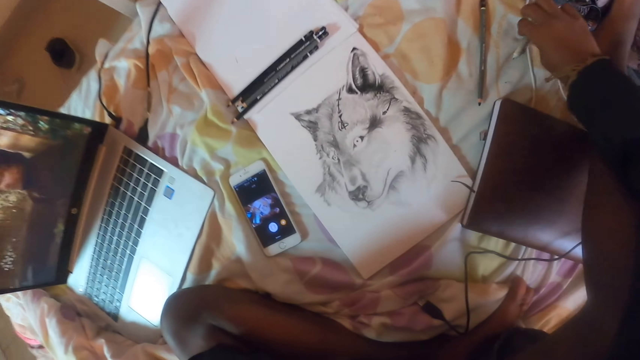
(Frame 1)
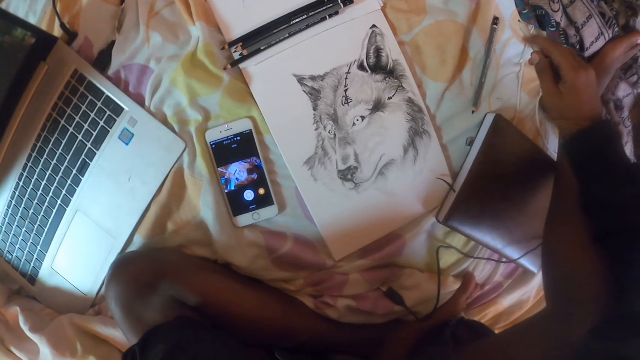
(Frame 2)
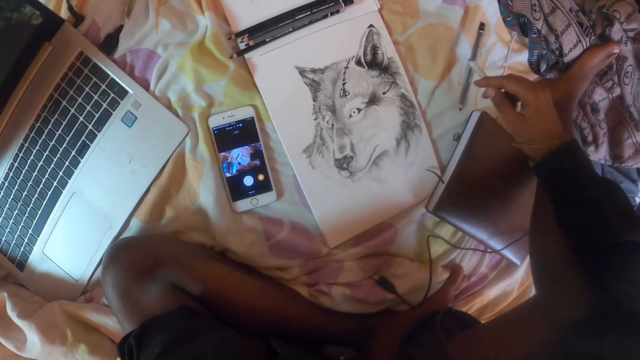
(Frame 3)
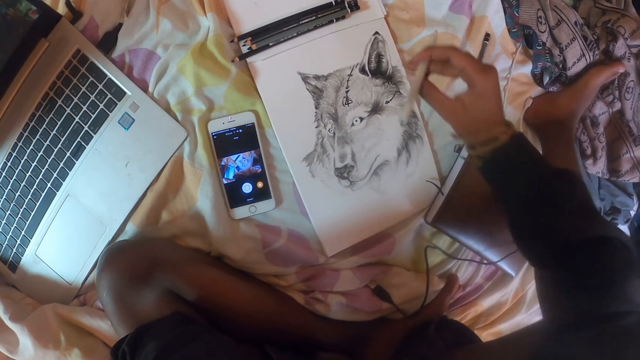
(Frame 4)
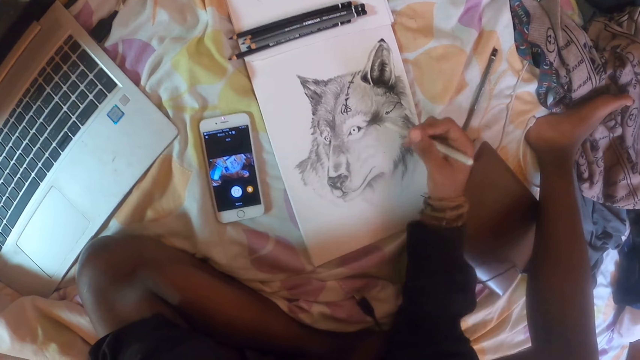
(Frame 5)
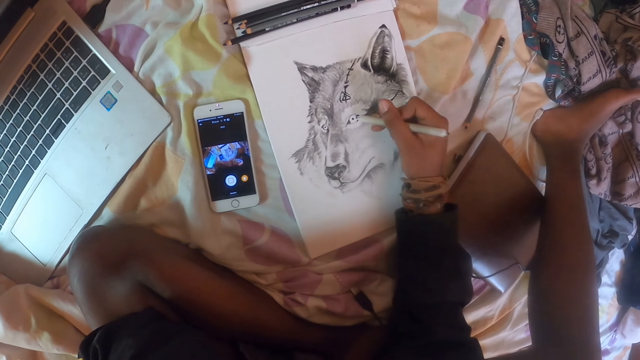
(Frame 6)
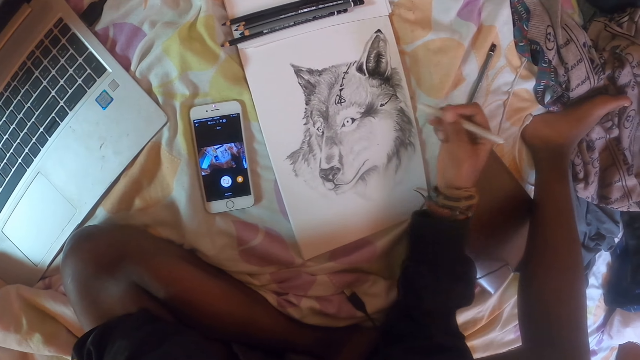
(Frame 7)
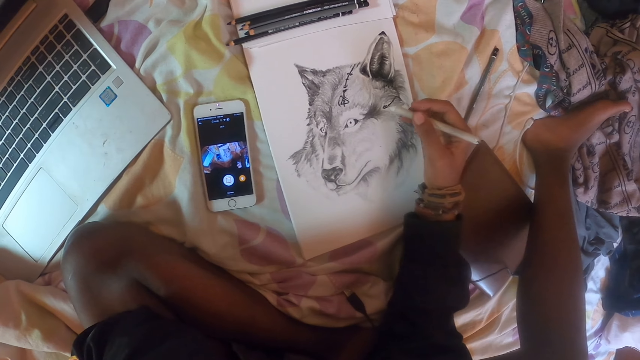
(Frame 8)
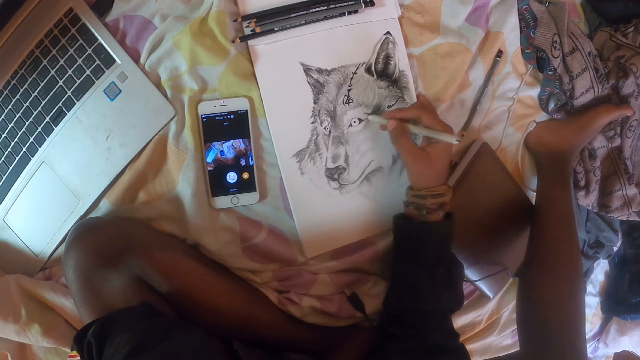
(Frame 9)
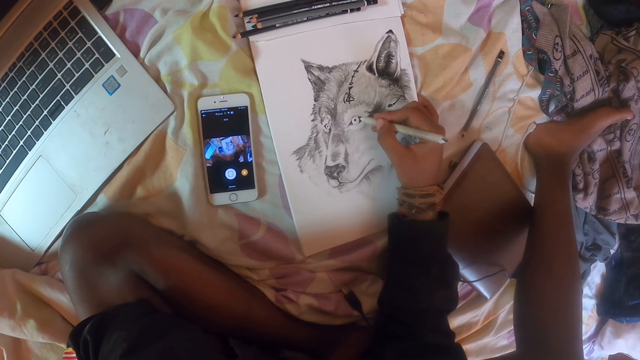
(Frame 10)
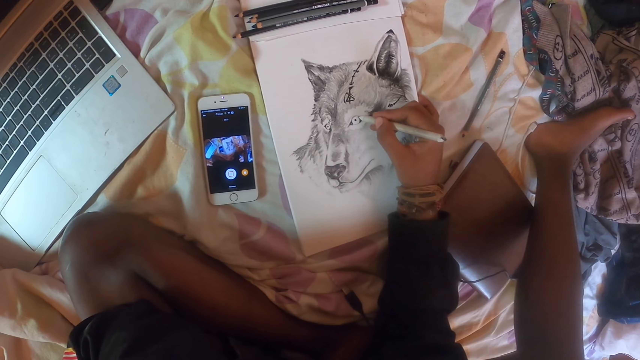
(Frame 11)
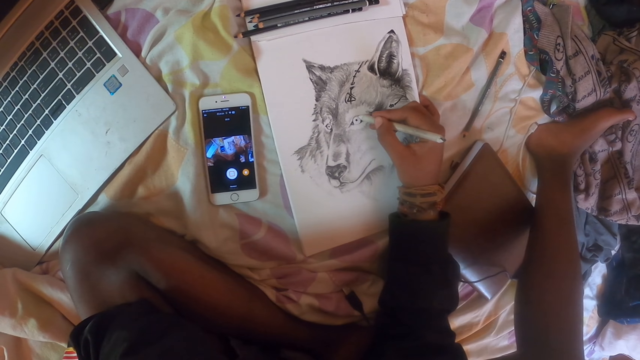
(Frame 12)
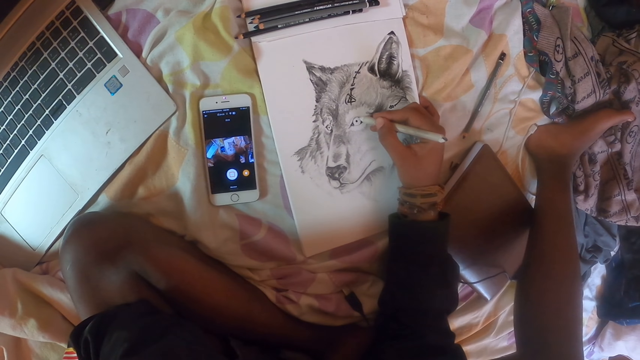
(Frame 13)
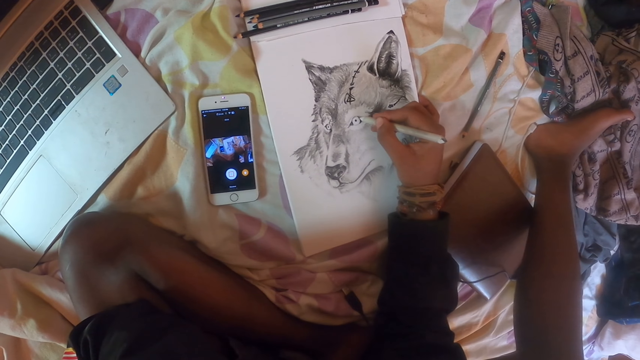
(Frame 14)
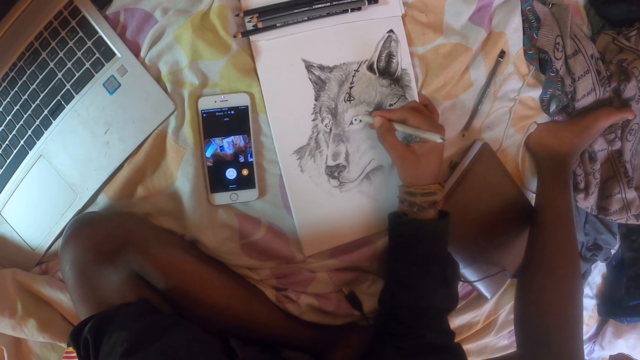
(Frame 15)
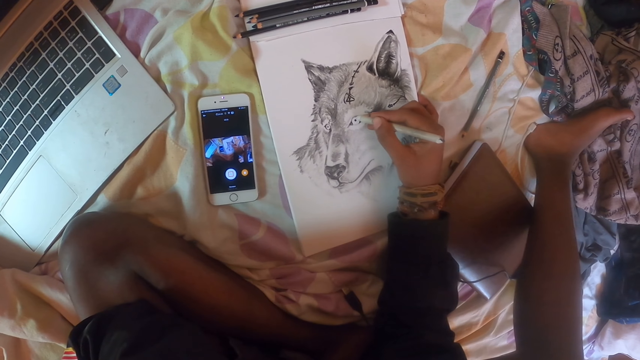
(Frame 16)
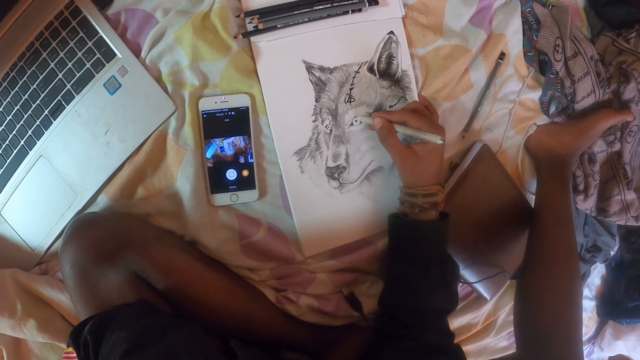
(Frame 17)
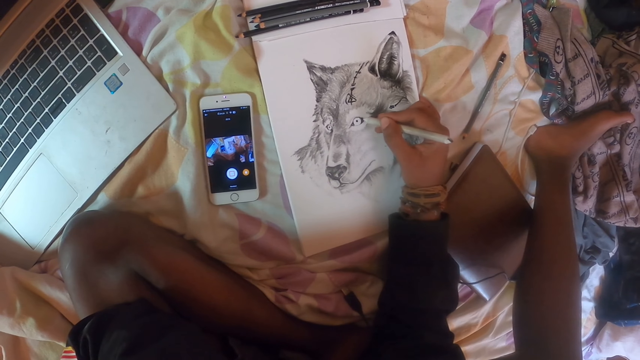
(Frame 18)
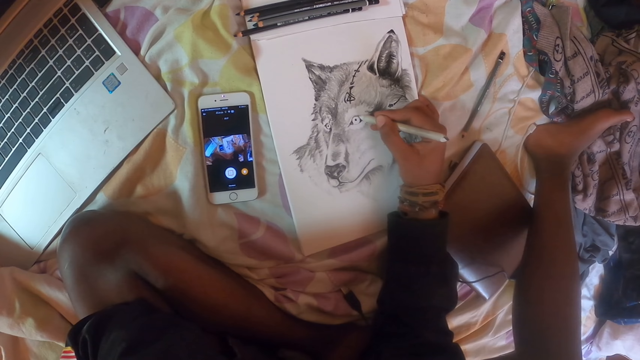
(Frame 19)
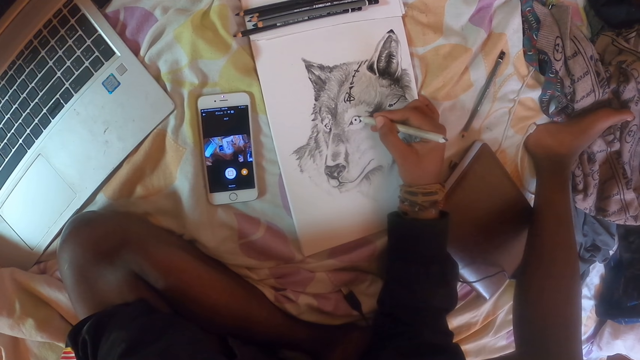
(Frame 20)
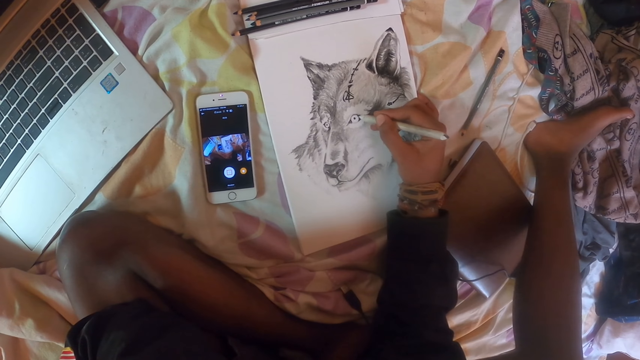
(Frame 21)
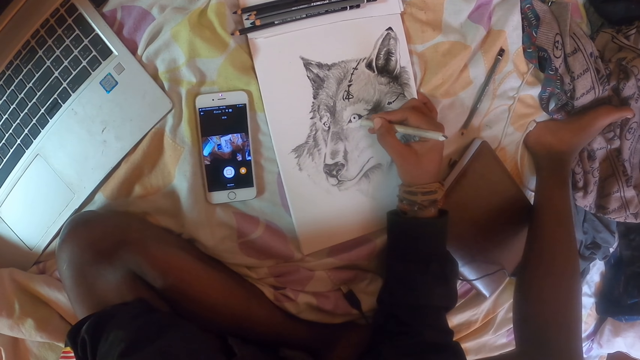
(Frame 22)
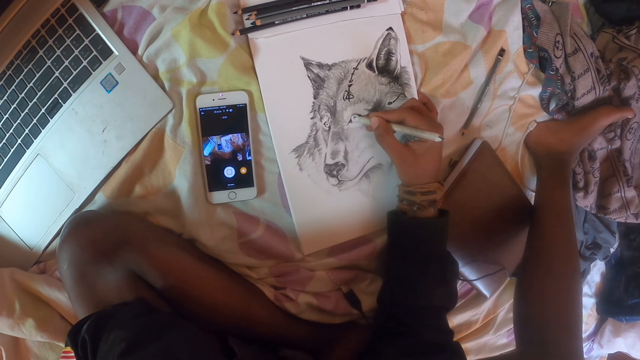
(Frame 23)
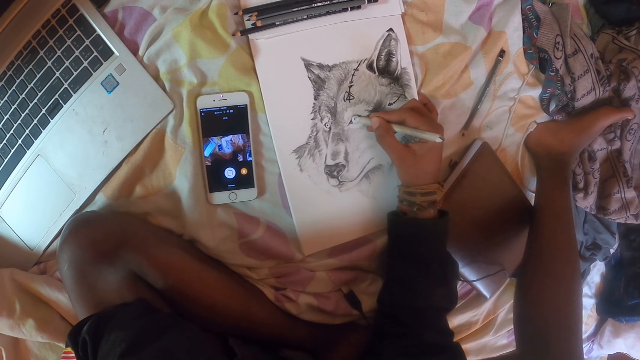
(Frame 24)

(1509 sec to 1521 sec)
The camera wearer grabs another pencil on the bedding. They hold the pencil. They sketch a fox on a book with the pencil.

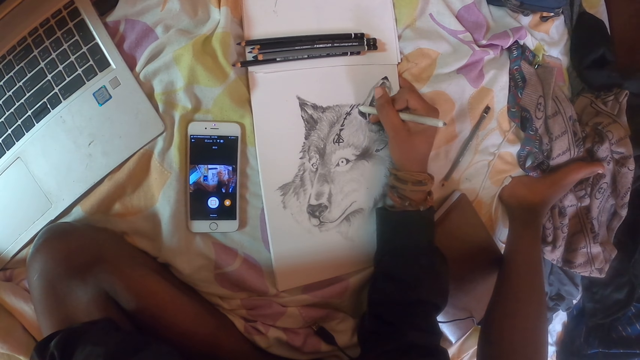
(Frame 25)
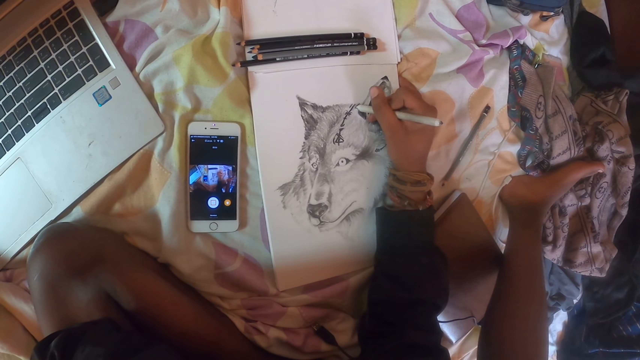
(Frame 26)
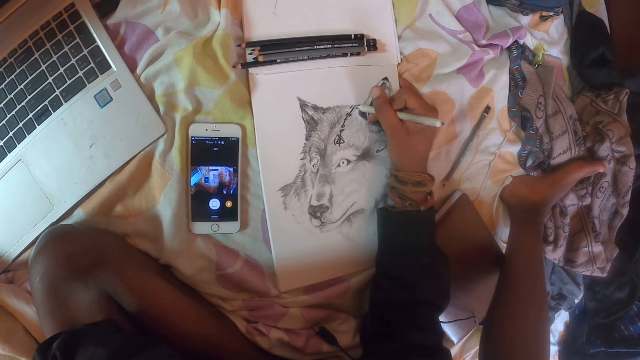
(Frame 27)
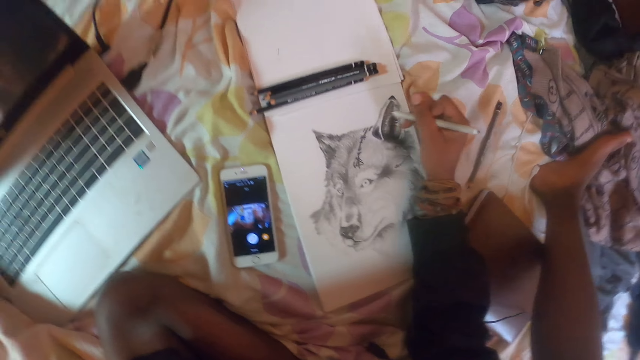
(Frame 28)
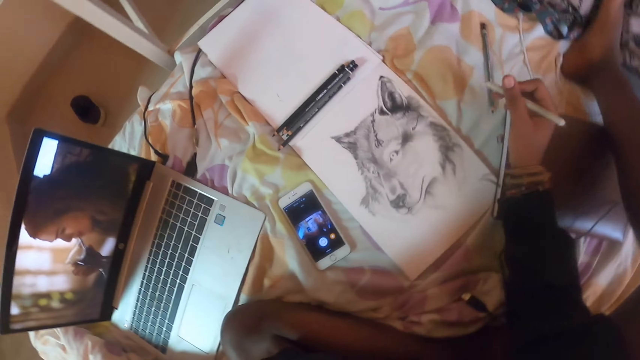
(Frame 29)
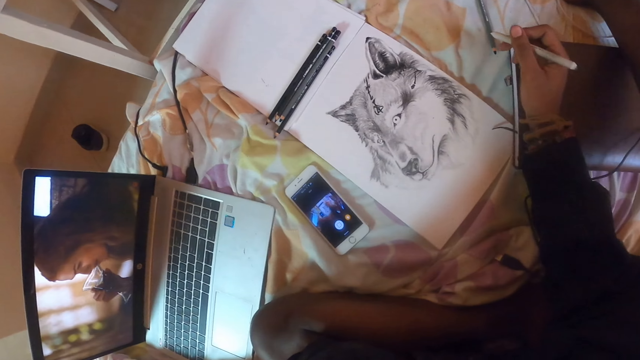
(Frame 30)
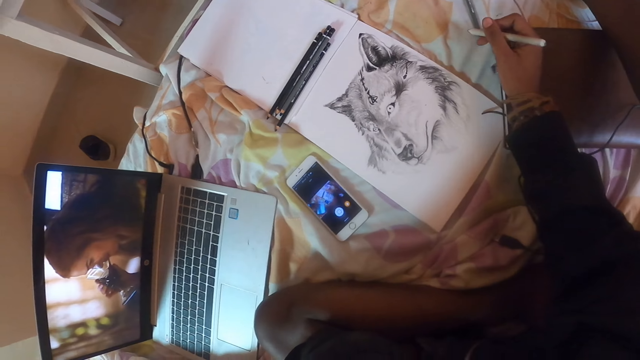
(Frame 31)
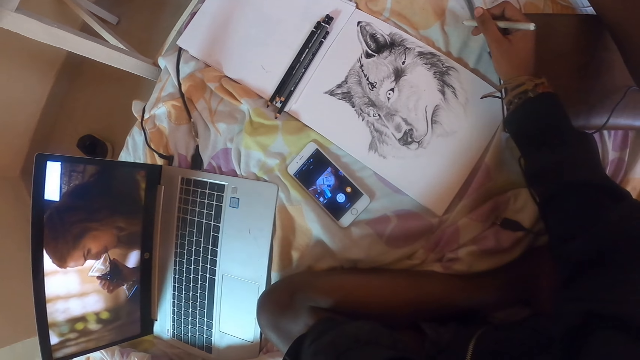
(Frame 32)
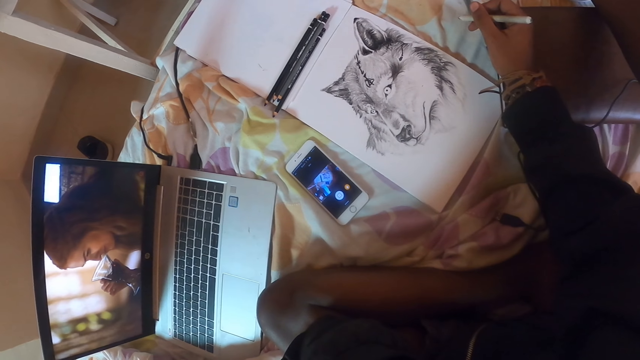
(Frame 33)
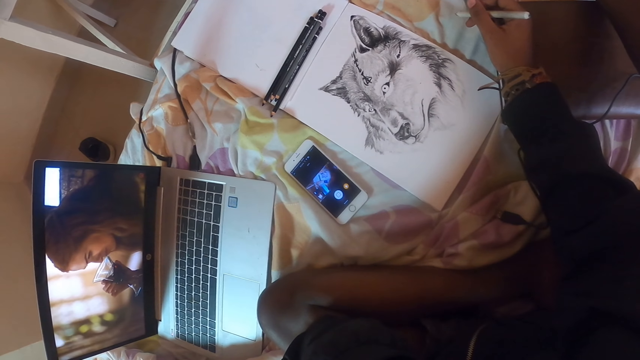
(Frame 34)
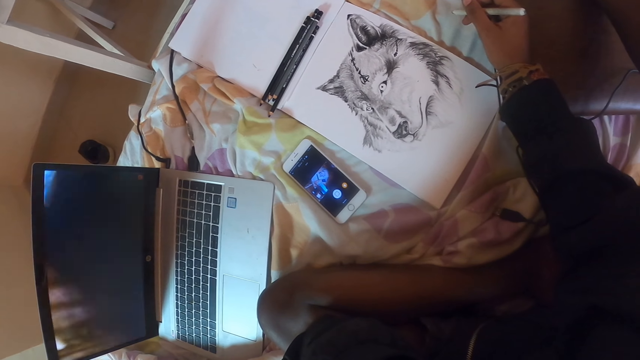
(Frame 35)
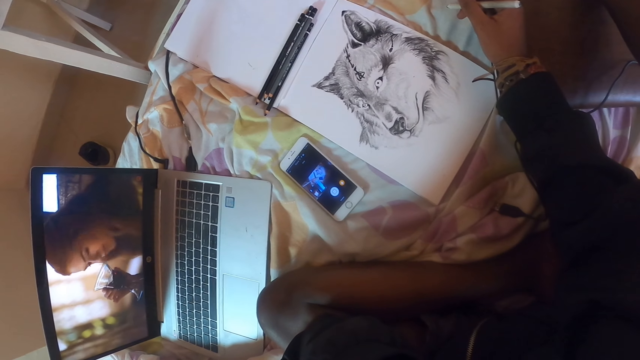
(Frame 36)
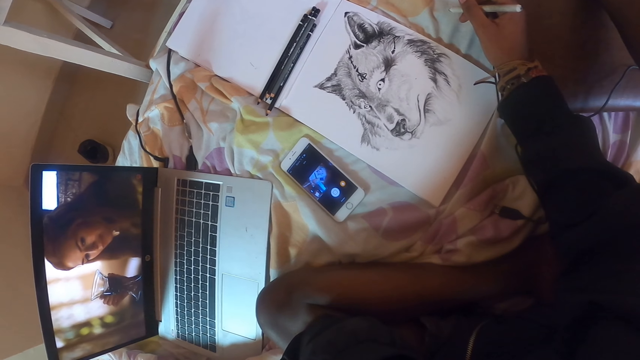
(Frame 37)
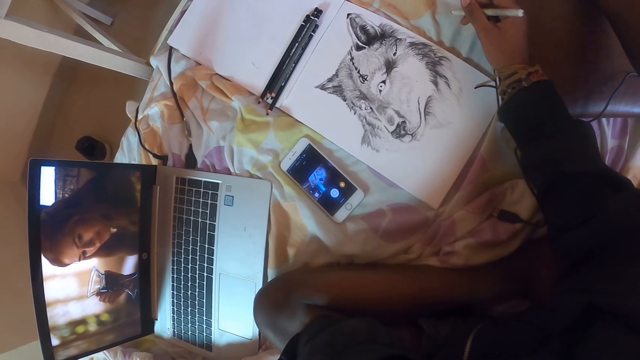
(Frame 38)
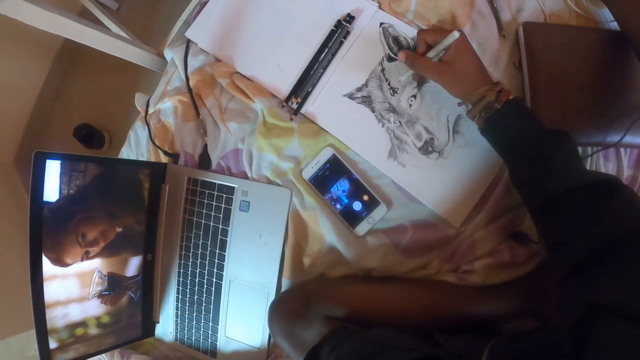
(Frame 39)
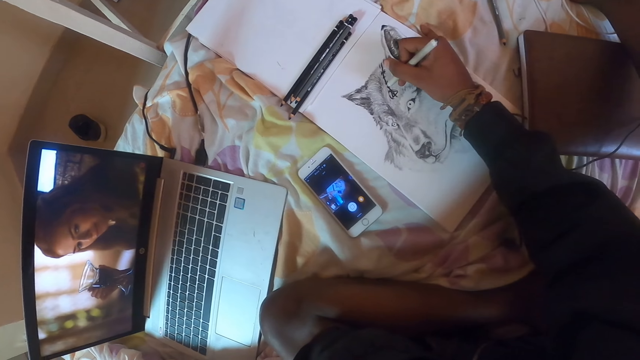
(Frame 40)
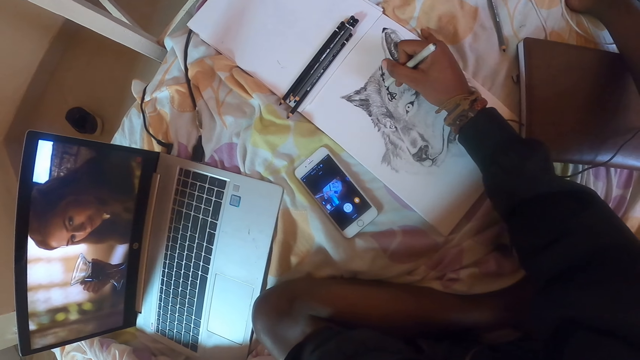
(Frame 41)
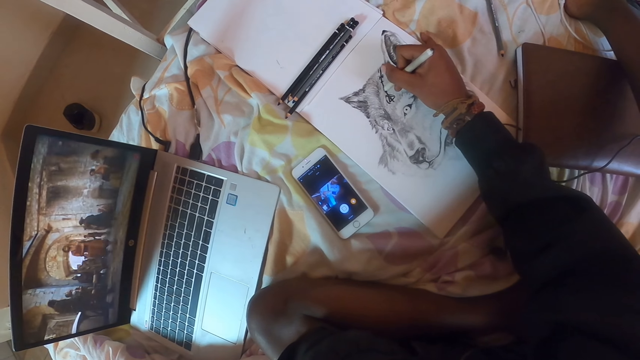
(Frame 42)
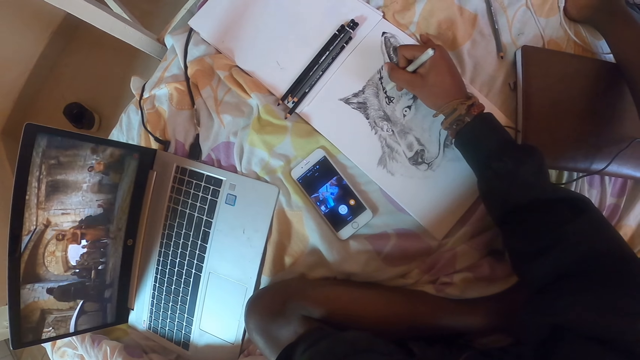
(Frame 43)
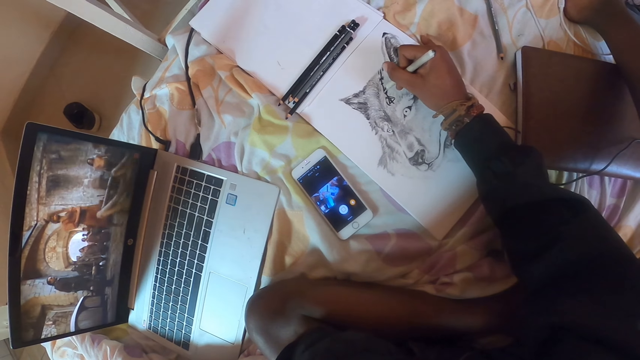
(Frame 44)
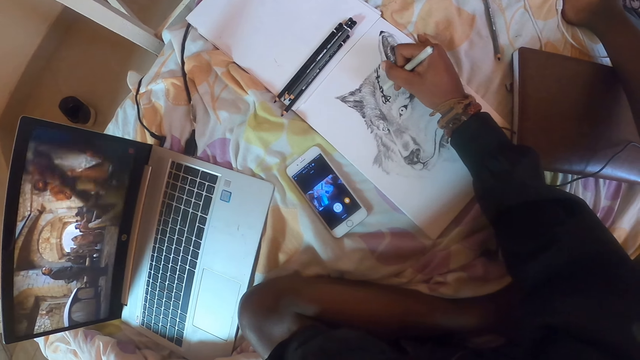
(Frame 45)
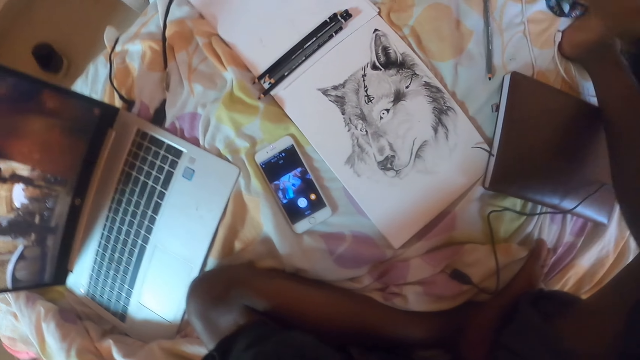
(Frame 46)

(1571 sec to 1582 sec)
The camera wearer looks at the sketch and holds a pencil. They look around. They sketch a fox on a book with the pencil.
